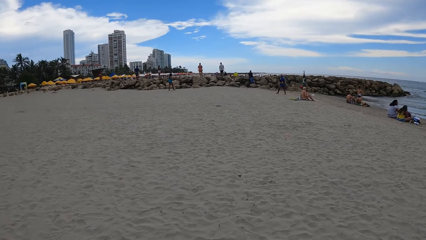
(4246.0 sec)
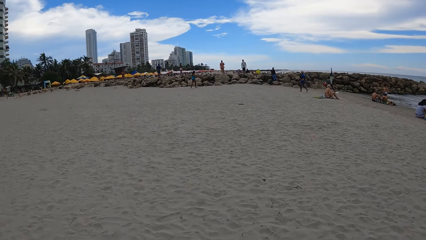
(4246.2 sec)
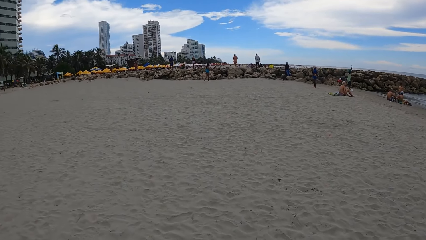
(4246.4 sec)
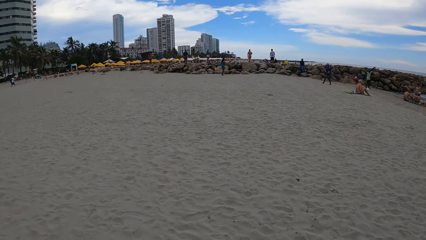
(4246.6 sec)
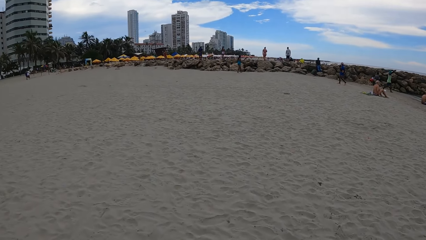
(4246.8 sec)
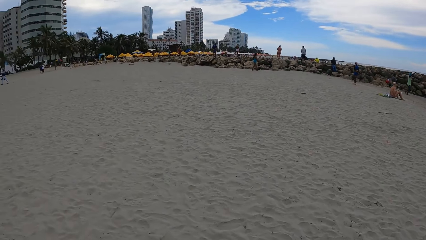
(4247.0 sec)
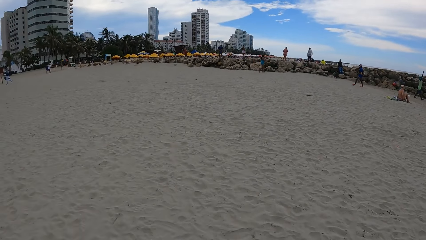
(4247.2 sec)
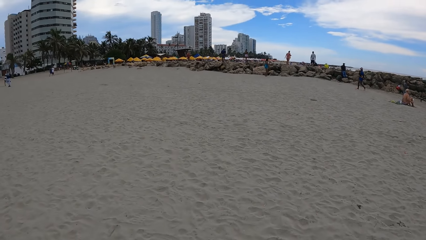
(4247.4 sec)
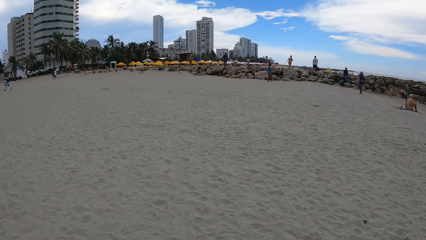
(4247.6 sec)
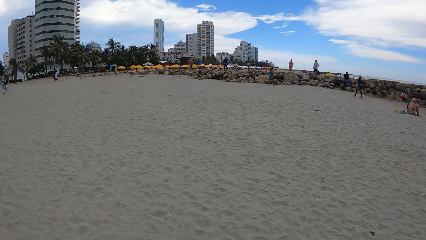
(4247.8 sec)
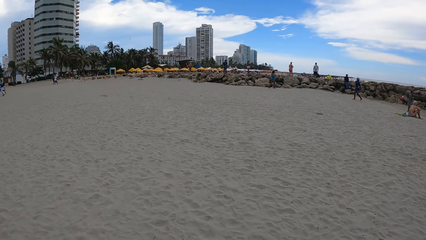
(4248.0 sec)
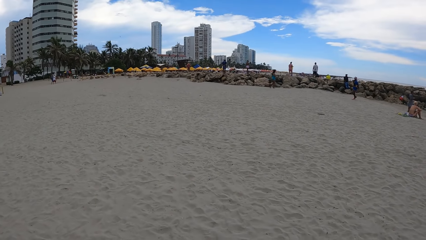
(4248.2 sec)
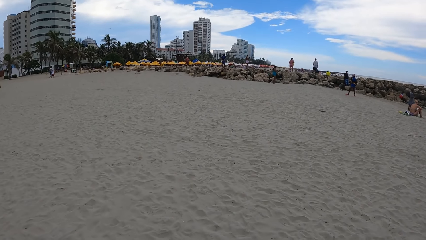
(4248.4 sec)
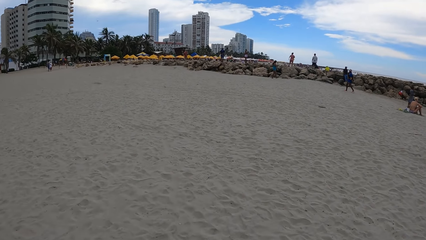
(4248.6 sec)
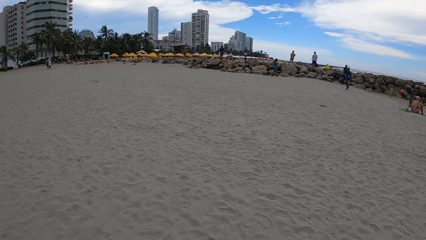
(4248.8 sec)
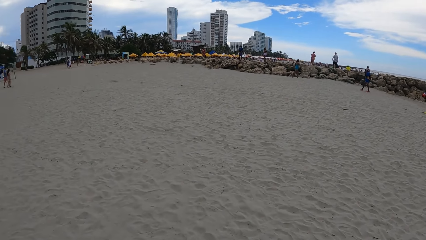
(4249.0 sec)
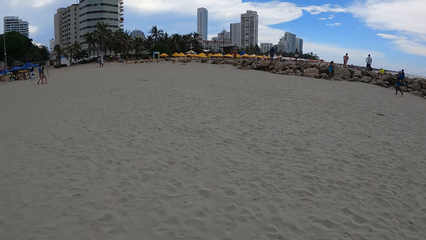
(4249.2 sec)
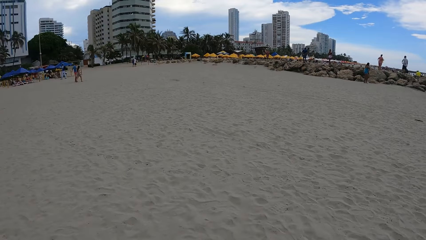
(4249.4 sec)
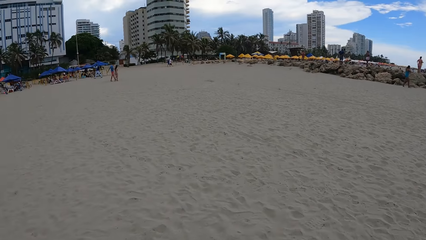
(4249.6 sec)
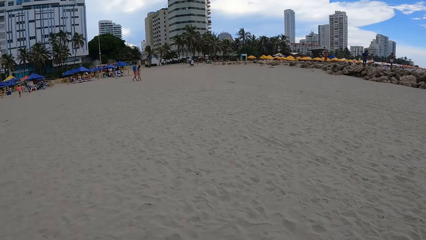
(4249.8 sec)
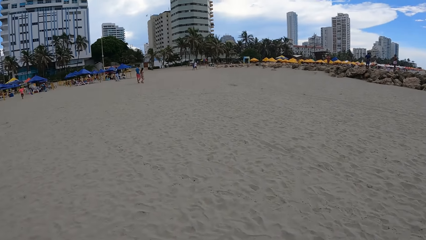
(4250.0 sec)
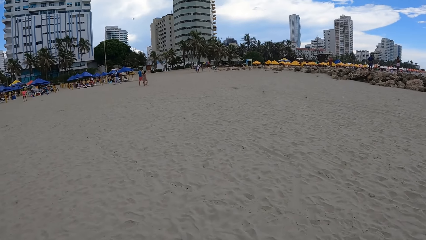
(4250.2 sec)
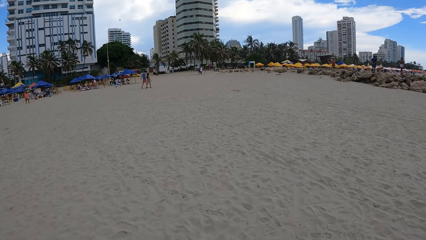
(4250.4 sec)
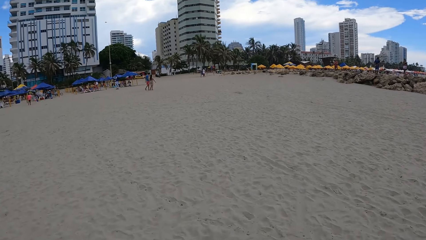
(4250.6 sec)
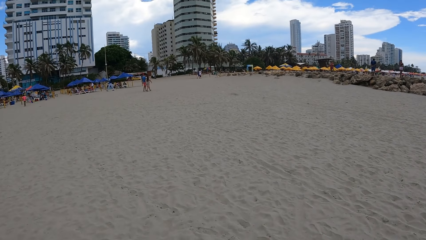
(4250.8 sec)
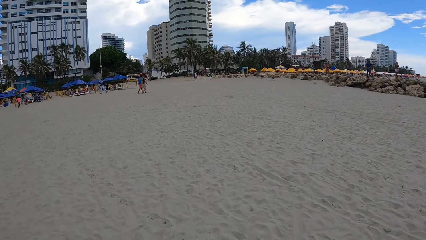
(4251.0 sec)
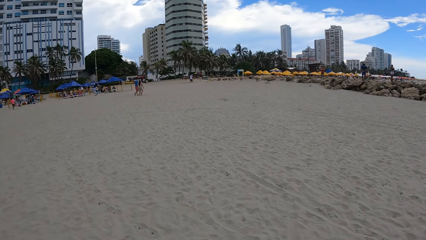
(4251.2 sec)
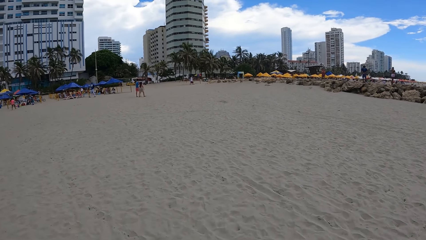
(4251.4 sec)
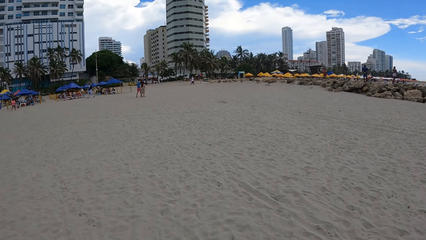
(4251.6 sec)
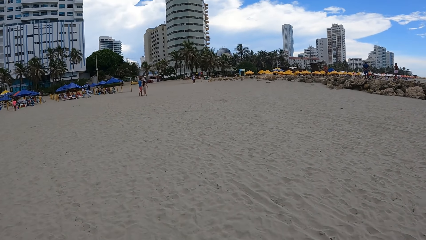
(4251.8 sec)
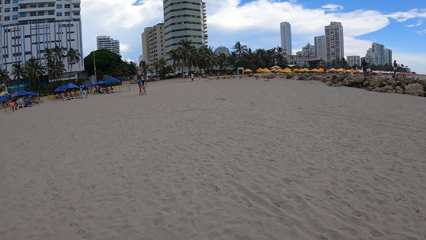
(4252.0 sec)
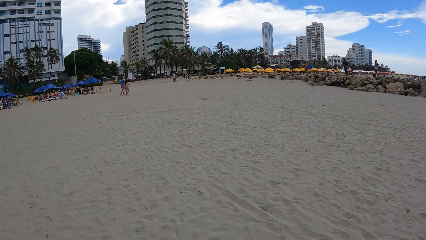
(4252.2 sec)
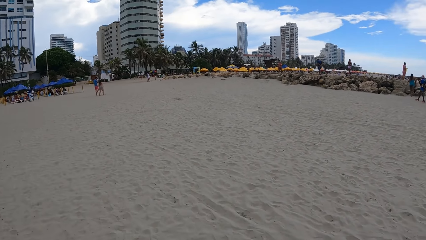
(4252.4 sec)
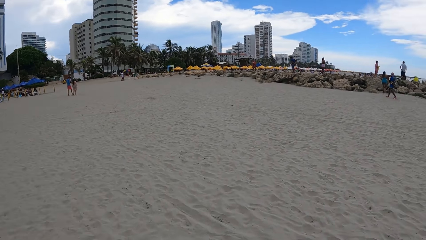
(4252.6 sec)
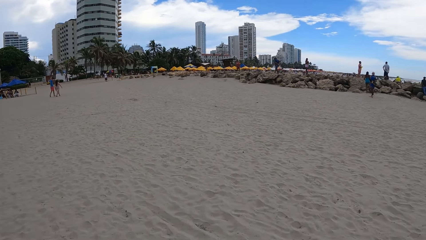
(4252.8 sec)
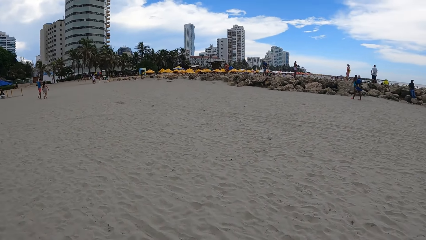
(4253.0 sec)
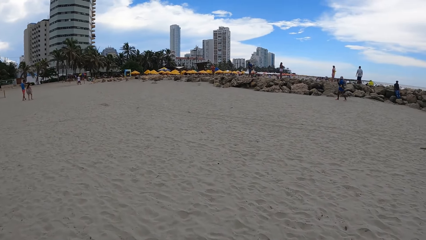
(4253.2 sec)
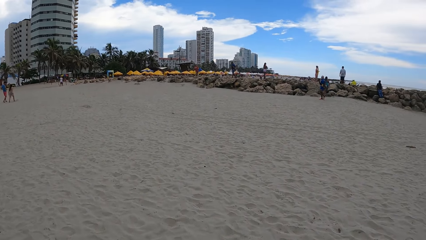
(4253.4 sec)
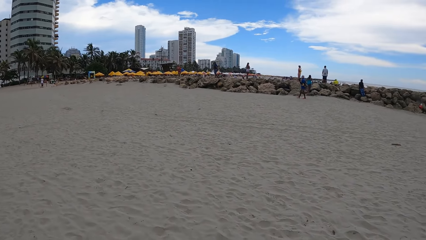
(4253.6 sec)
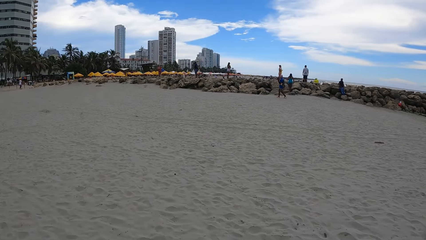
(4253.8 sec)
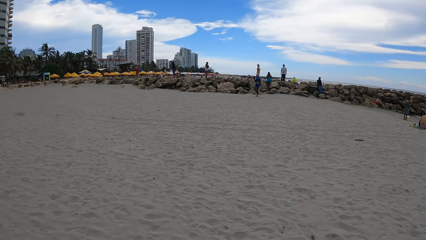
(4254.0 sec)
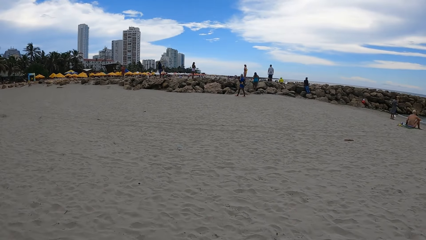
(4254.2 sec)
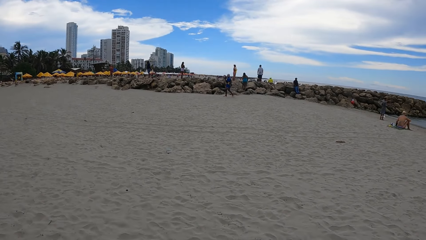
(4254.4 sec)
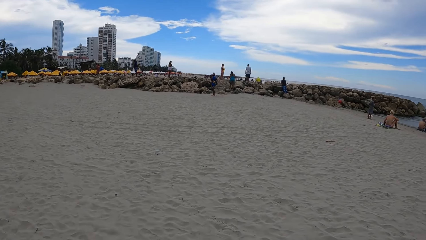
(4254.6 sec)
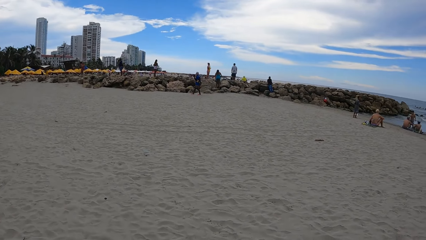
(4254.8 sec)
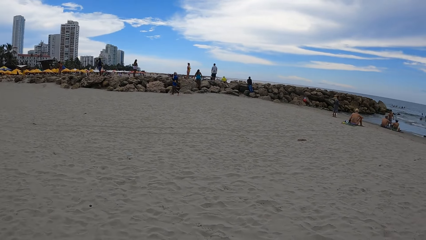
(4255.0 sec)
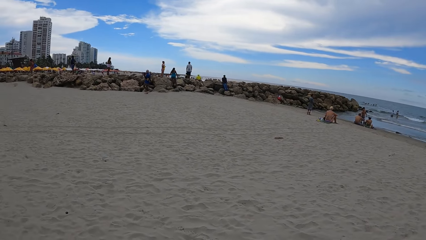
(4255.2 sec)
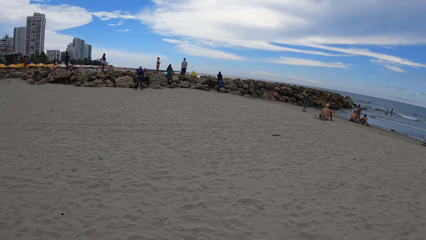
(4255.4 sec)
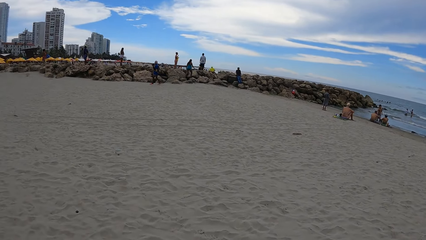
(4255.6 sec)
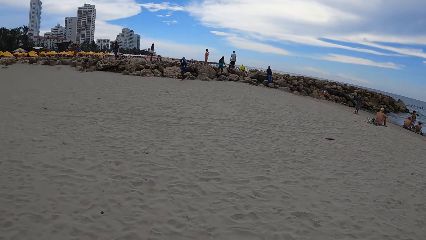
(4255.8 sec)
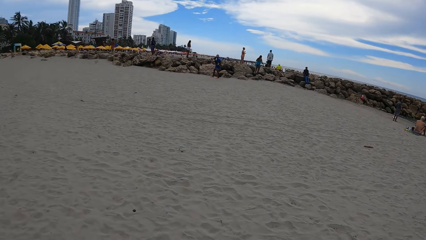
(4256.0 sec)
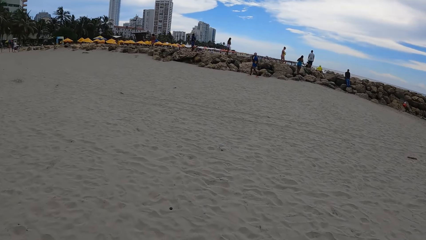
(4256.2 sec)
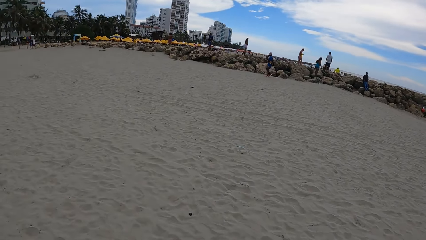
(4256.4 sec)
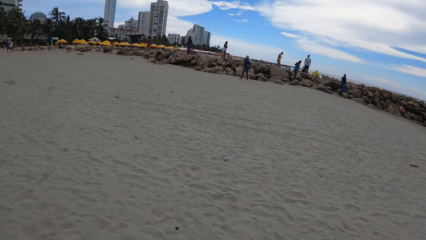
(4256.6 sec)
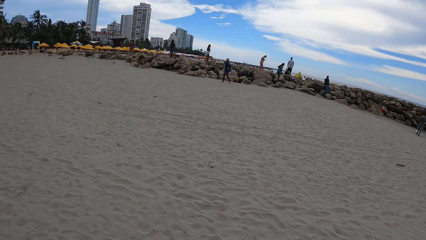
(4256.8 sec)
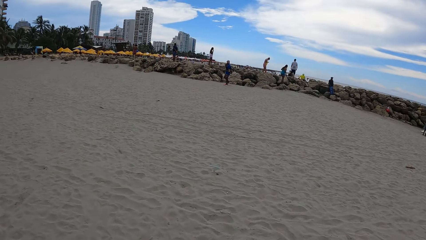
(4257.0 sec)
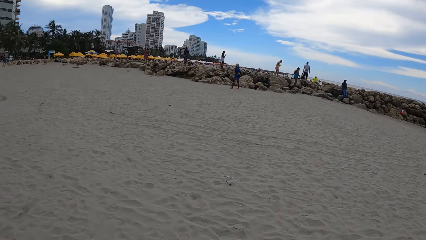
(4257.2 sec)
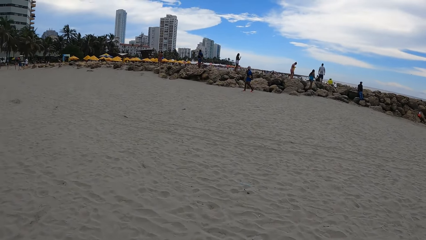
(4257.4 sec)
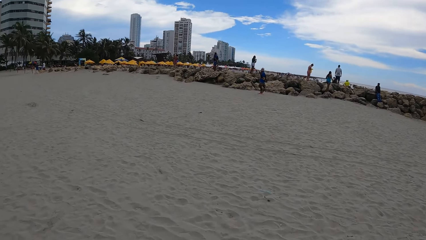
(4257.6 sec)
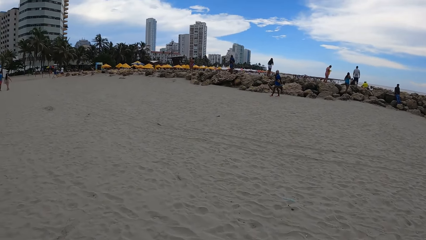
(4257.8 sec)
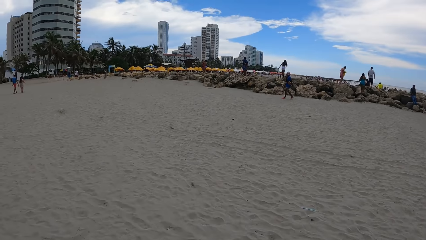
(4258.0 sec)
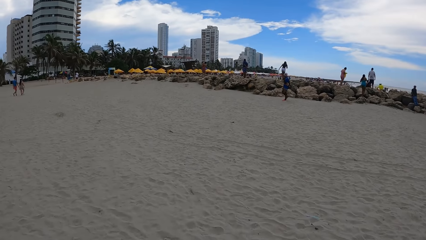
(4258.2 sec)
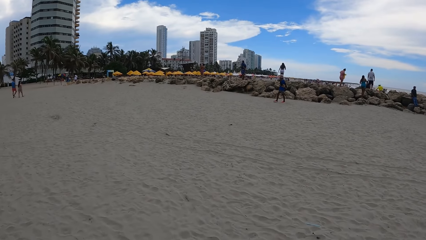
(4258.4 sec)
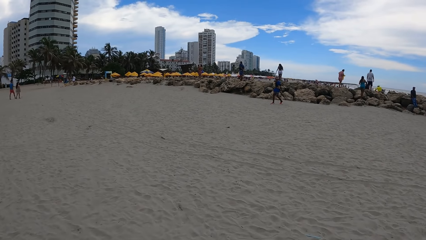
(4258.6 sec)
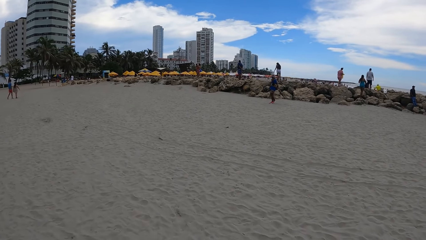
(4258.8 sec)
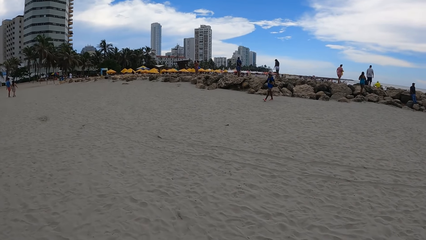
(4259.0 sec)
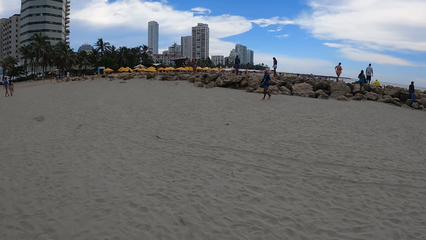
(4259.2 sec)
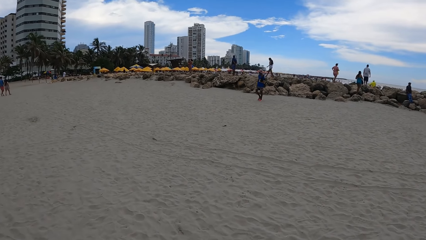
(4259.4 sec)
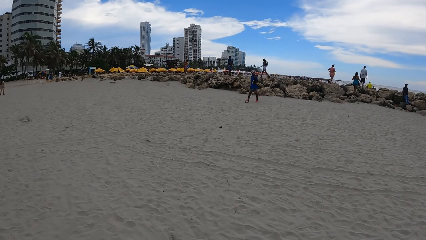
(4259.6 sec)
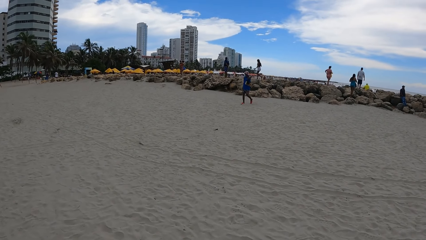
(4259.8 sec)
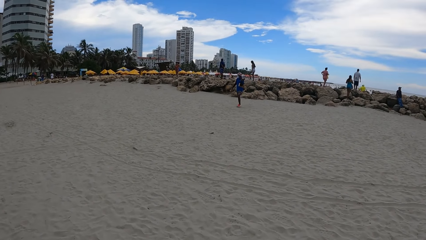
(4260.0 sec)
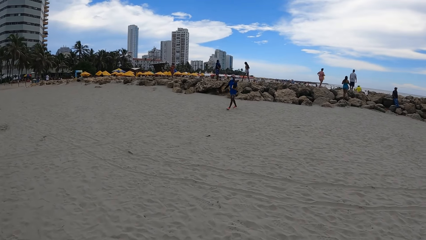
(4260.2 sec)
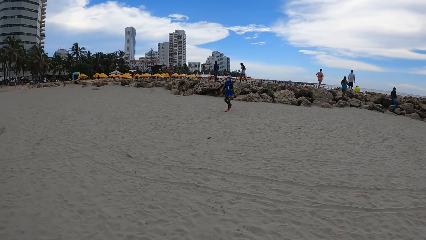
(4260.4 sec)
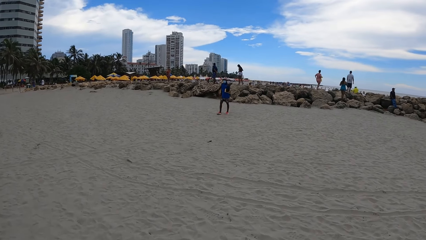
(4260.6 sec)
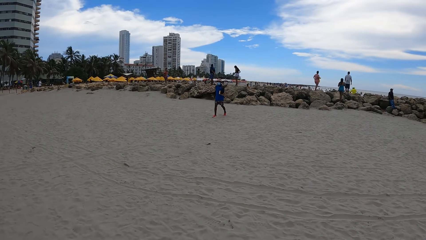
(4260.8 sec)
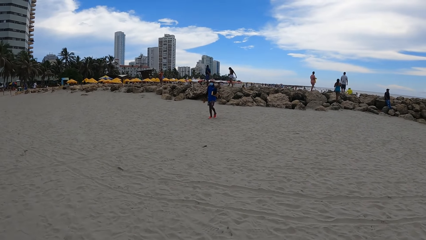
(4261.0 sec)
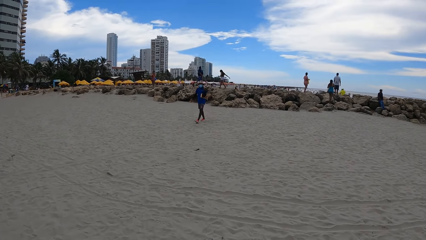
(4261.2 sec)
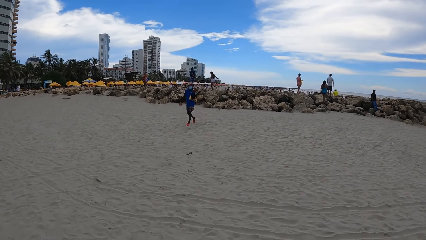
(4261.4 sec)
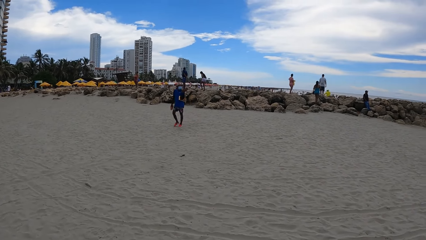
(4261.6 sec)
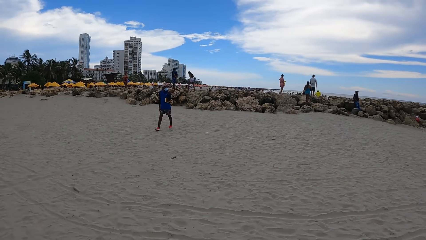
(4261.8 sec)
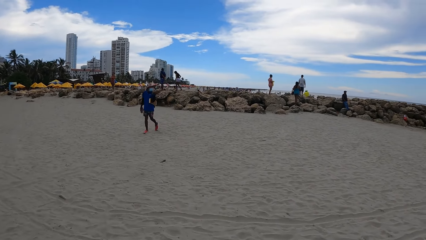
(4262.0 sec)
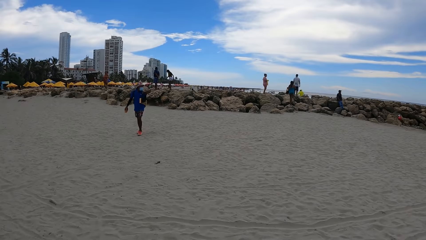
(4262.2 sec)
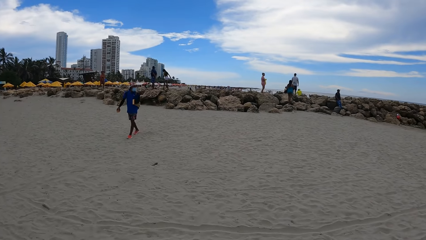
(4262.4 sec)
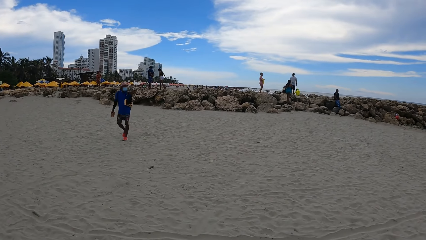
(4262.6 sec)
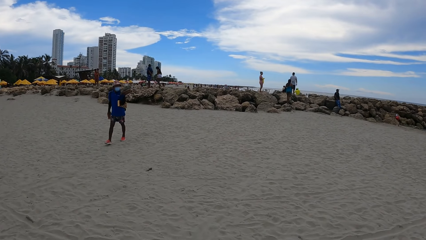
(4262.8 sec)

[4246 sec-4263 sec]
The camera wearer walks around the beach. They look around.
